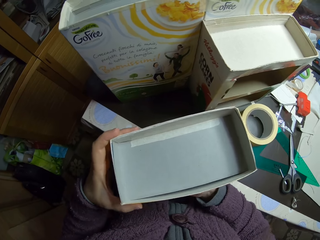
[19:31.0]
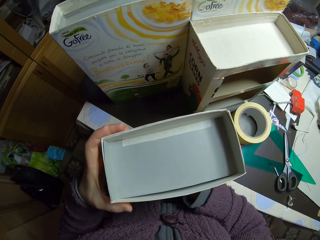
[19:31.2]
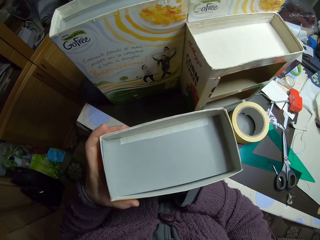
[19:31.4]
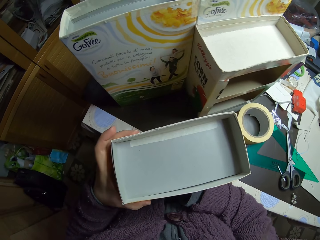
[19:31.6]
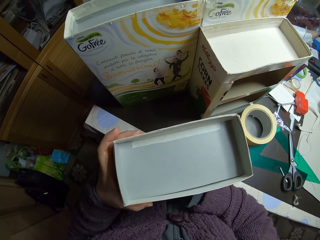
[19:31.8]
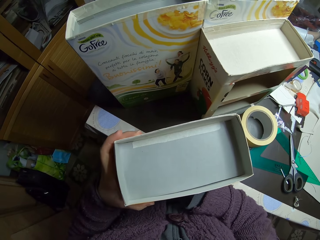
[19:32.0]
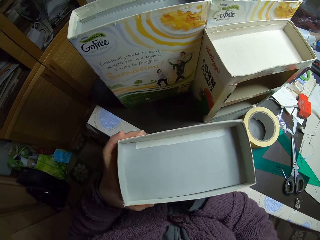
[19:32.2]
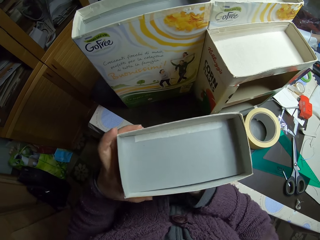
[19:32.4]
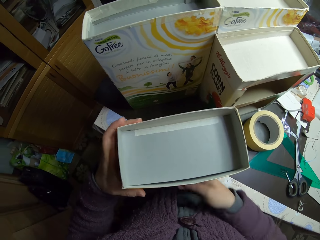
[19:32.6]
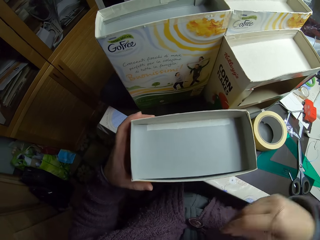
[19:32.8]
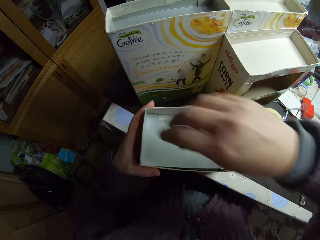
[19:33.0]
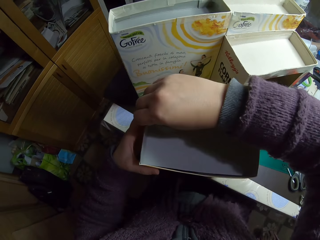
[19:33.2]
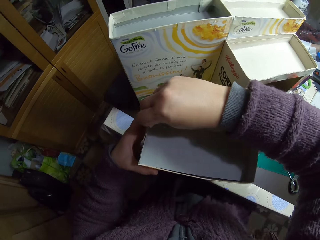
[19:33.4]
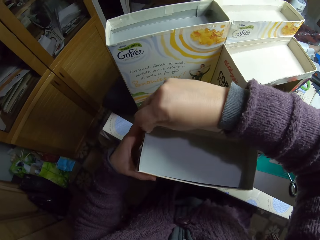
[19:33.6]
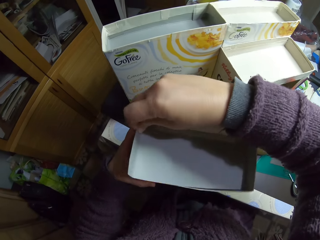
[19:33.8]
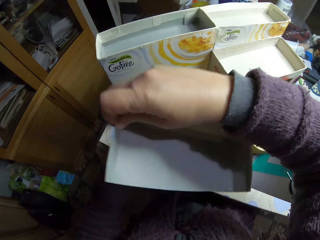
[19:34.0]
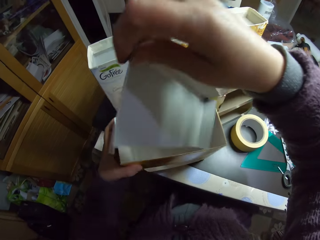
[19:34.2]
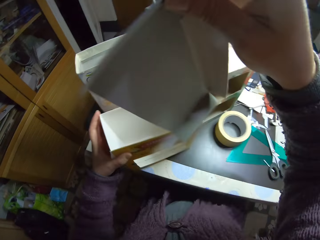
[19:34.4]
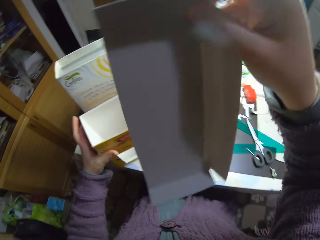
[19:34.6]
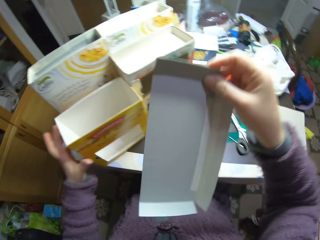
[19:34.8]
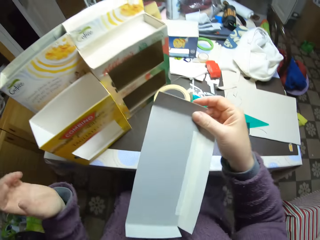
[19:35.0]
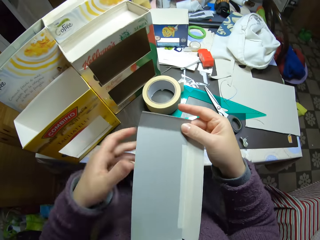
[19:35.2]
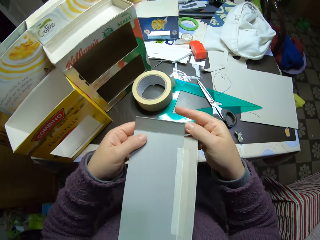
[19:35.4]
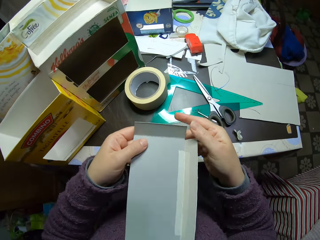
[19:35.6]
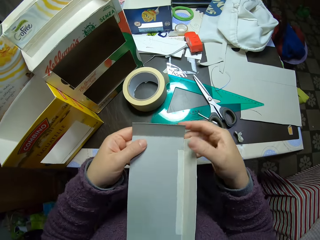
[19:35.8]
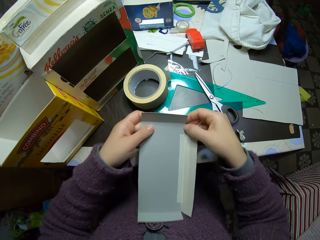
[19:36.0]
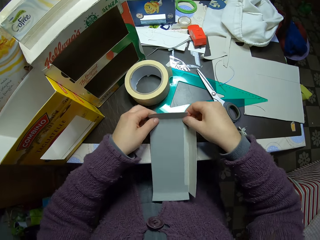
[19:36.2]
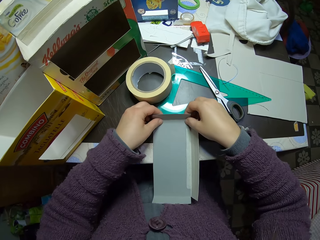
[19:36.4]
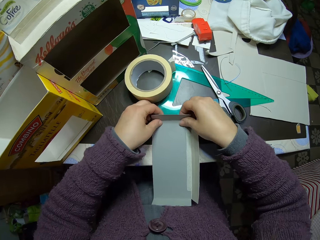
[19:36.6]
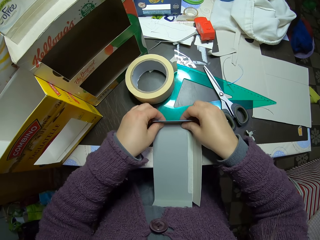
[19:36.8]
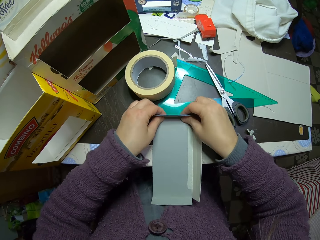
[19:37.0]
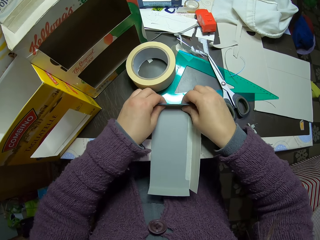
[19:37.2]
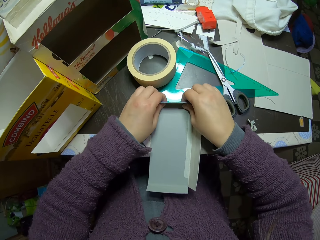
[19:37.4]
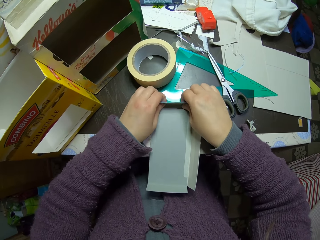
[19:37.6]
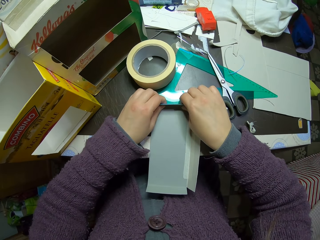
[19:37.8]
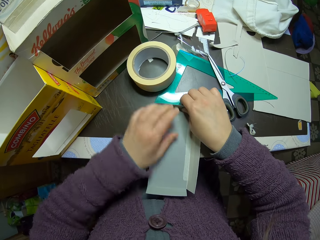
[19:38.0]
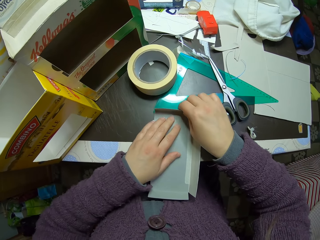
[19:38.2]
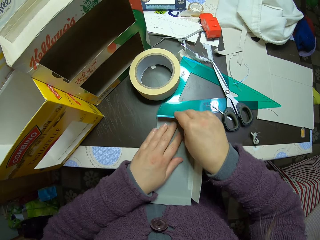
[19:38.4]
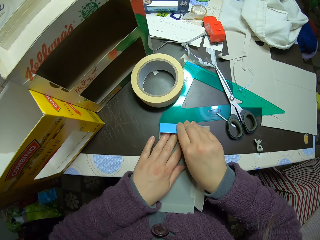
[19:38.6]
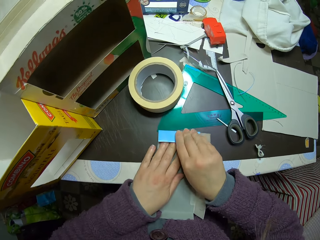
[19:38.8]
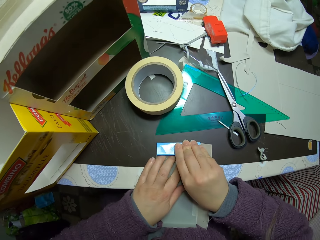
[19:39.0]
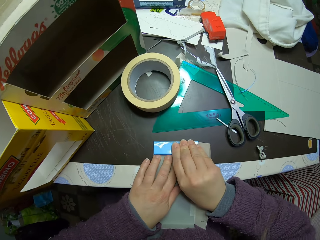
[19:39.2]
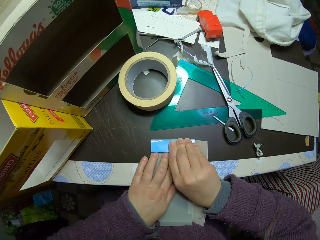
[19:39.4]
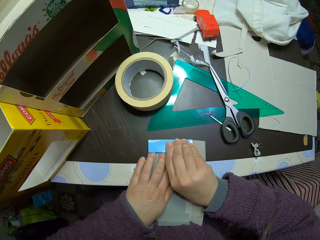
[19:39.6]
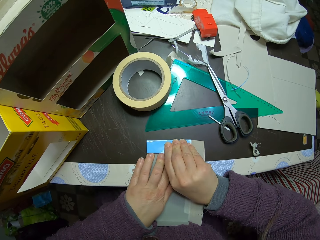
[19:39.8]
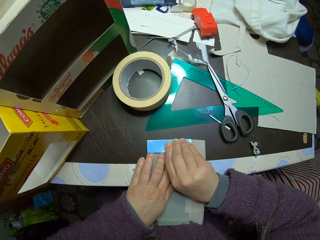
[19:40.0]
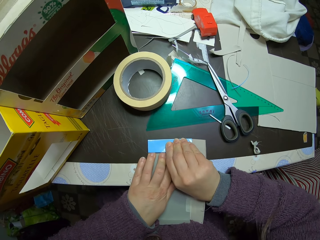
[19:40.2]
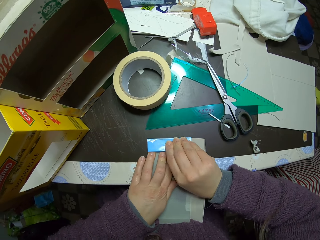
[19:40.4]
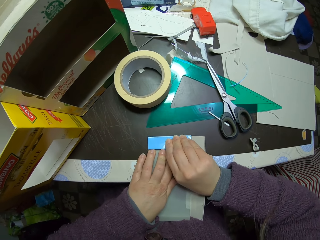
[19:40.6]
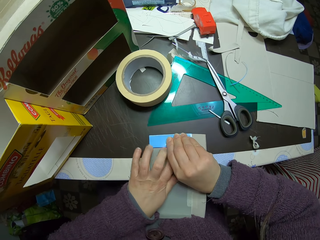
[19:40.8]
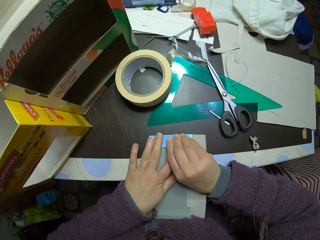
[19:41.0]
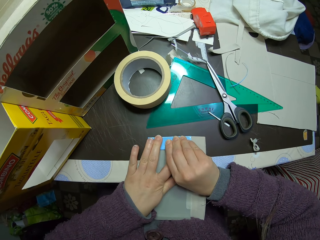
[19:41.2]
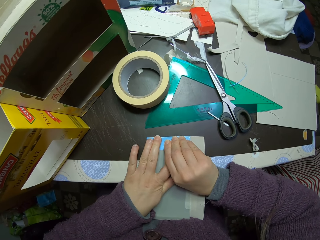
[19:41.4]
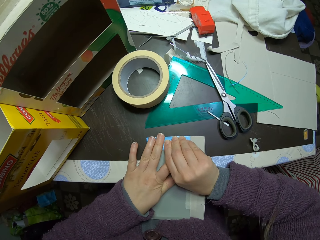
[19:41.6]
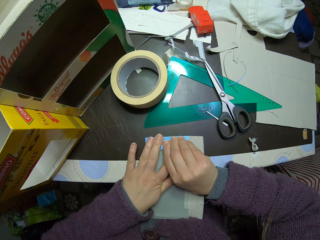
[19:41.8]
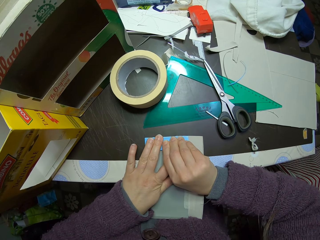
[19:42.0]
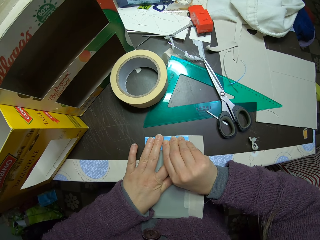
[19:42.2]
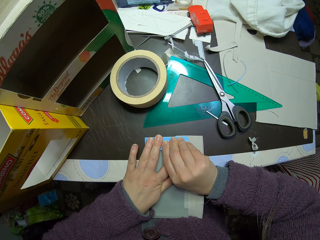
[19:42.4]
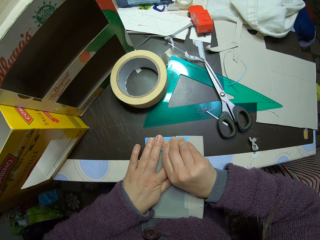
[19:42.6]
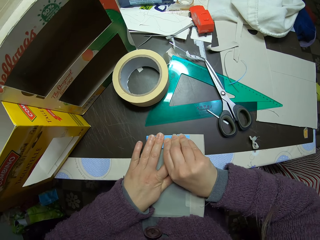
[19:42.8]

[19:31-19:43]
The camera wearer removes the carton piece from on top of the cardboard box. They fix the card box and hold the card box. They fold the ends of the carton piece on the table.

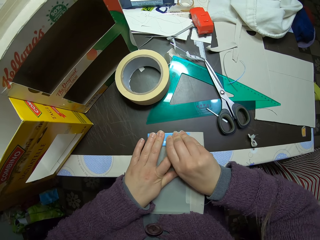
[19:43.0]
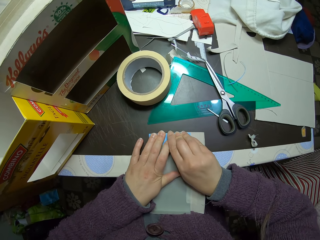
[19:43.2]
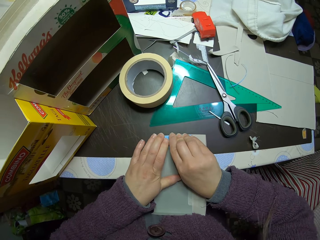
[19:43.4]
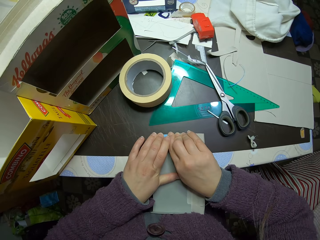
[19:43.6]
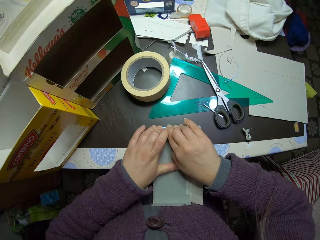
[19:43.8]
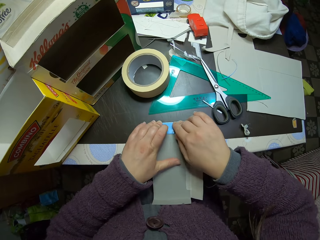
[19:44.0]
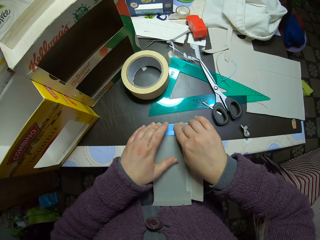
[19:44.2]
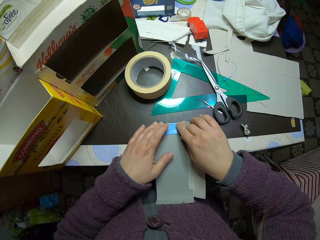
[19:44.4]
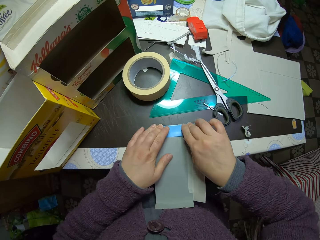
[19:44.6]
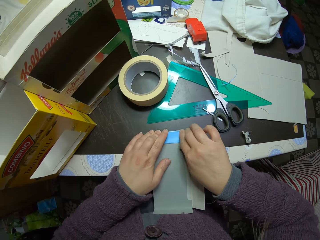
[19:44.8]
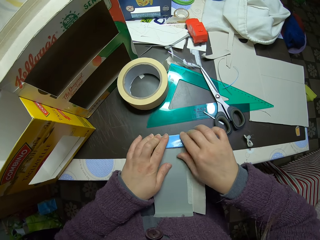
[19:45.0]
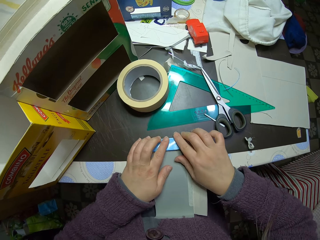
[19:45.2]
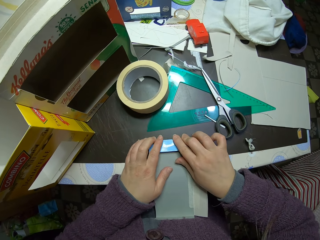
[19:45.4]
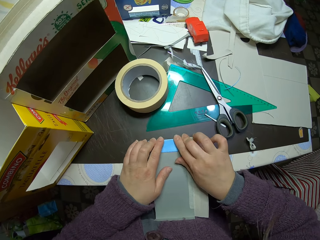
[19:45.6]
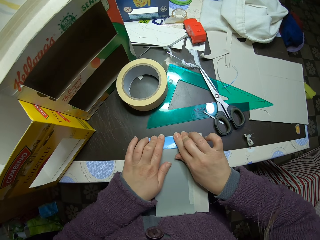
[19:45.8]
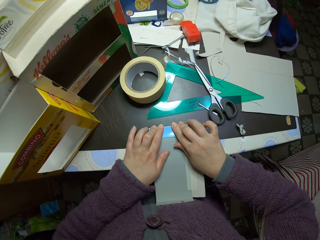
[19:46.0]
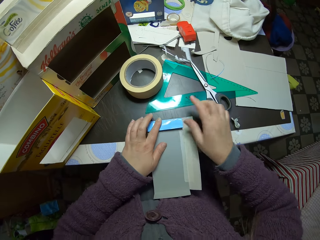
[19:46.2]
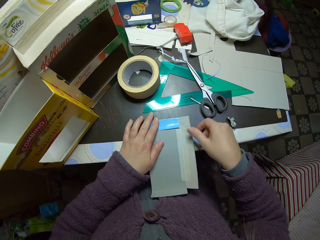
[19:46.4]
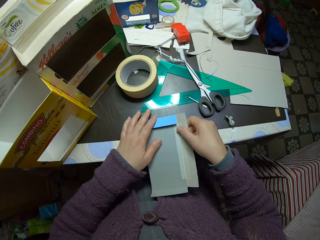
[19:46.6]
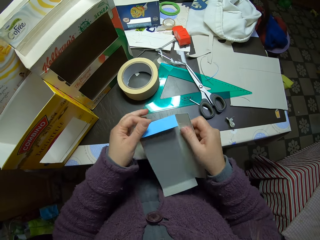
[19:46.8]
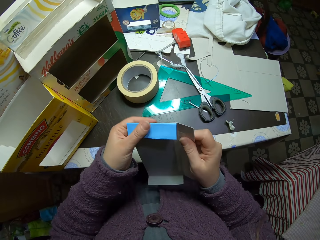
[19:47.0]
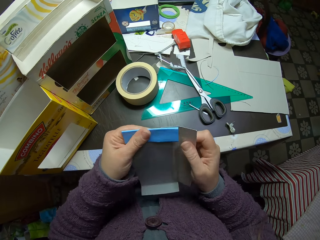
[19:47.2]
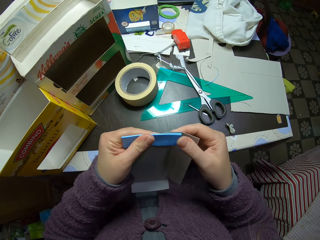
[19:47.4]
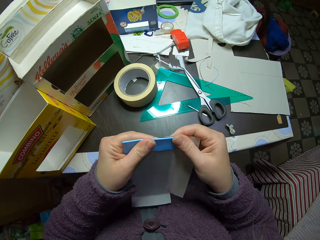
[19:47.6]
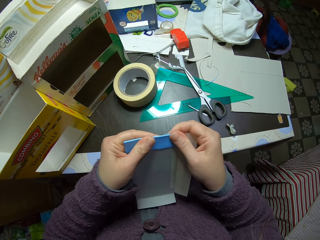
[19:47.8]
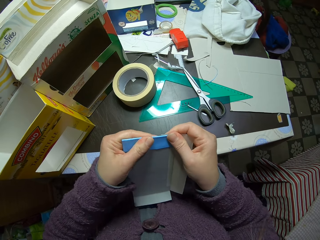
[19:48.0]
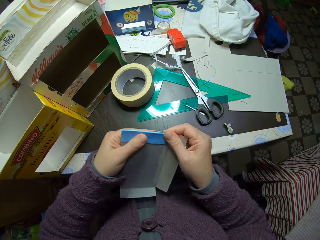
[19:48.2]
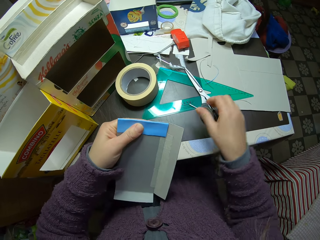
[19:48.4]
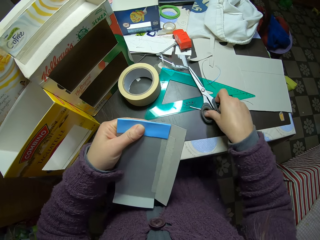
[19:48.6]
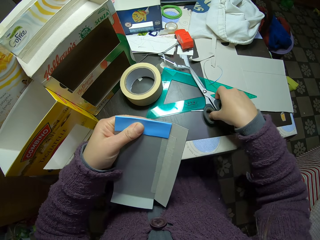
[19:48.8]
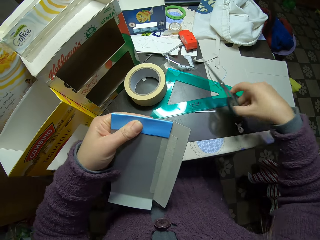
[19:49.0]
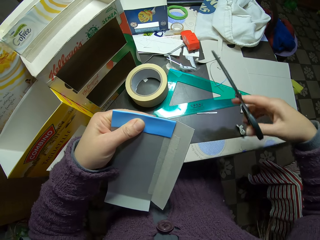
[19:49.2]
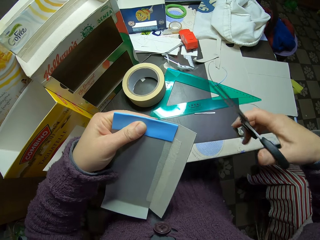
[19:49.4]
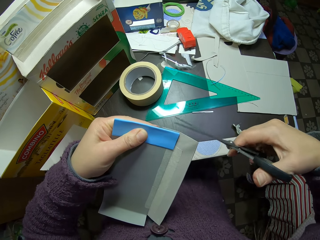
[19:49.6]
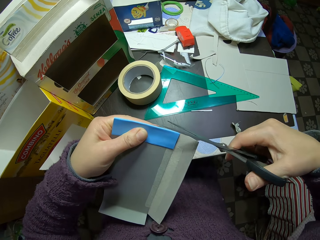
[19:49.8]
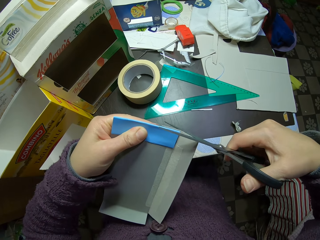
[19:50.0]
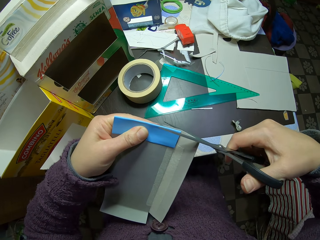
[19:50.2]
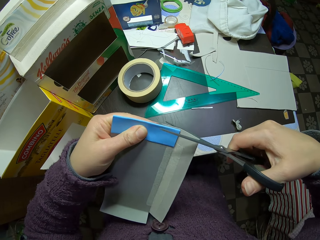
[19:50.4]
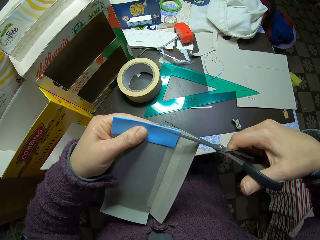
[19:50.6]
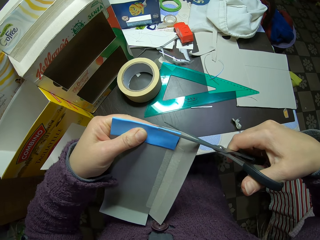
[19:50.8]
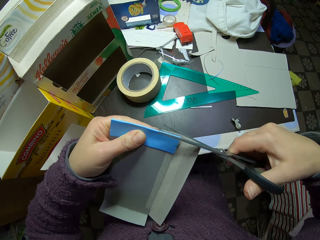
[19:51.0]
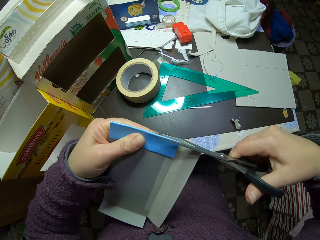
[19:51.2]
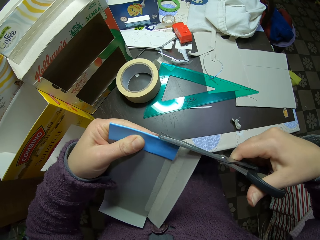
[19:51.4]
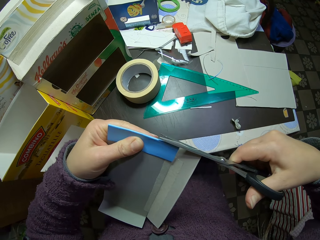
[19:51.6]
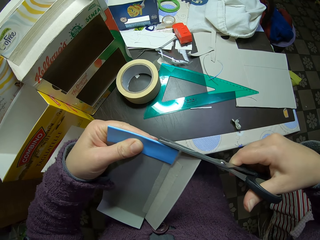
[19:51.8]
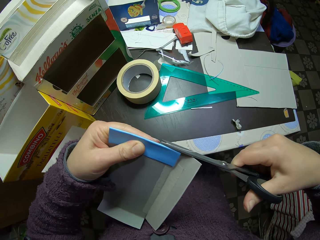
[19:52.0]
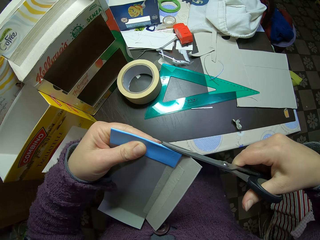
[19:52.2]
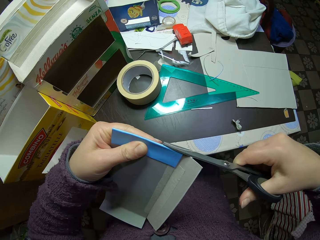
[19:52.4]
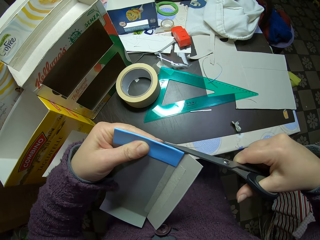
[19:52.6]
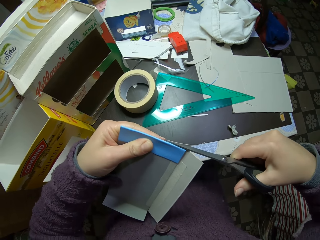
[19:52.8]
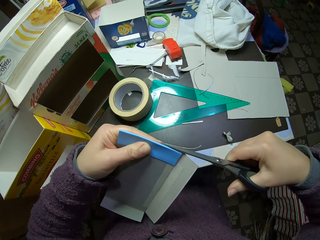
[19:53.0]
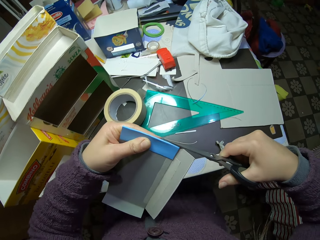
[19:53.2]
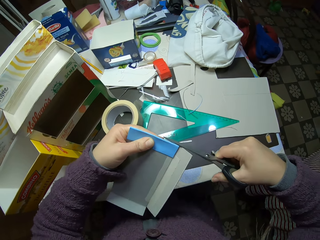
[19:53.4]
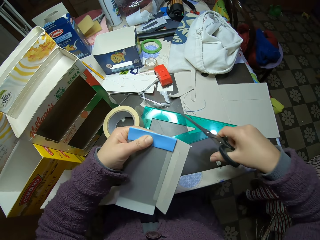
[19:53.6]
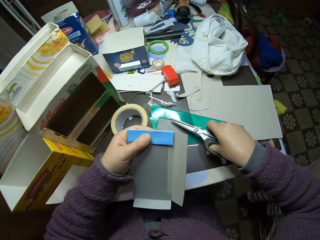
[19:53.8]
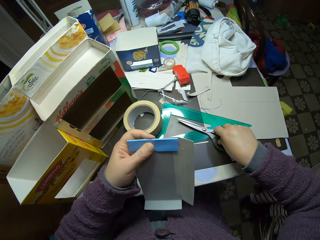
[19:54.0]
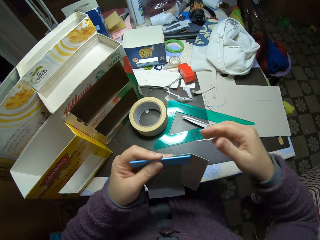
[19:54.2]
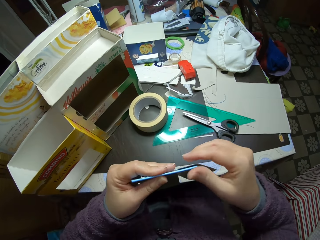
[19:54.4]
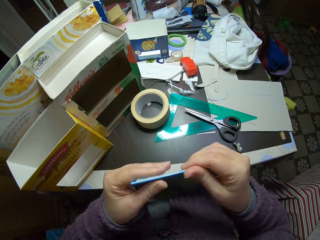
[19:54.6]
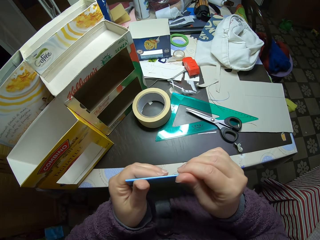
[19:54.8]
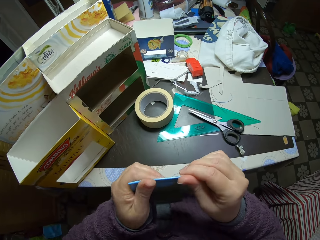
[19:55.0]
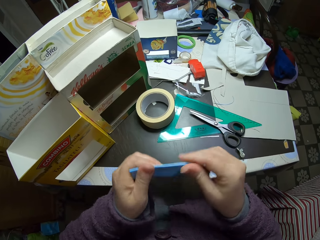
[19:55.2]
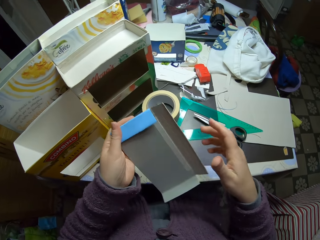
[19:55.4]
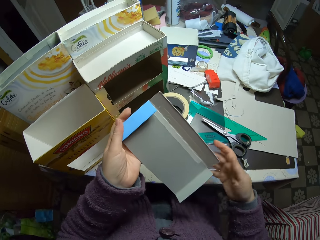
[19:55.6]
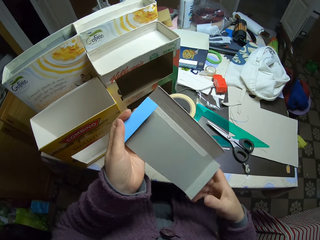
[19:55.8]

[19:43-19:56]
The camera wearer picks the scissors from the table with her right hand. She cuts out a little piece off the carton piece with the scissors. She drops the scissors on the table. She folds the ends of the card box.
